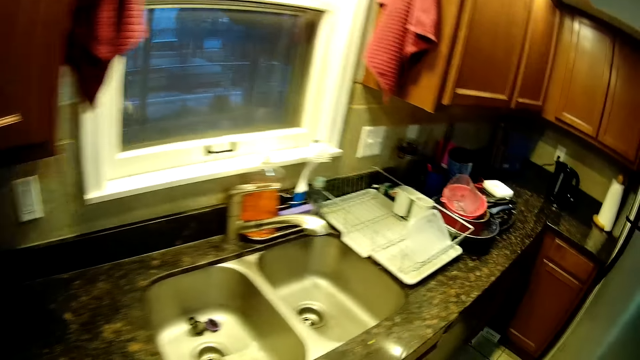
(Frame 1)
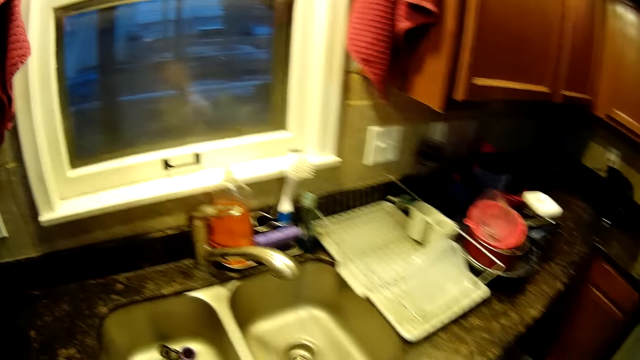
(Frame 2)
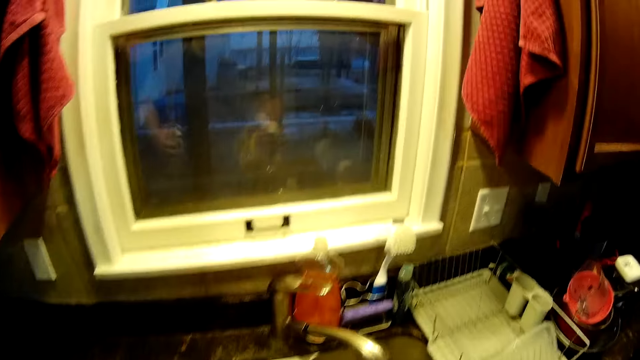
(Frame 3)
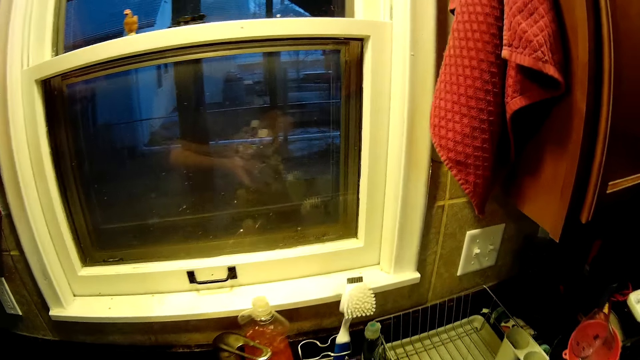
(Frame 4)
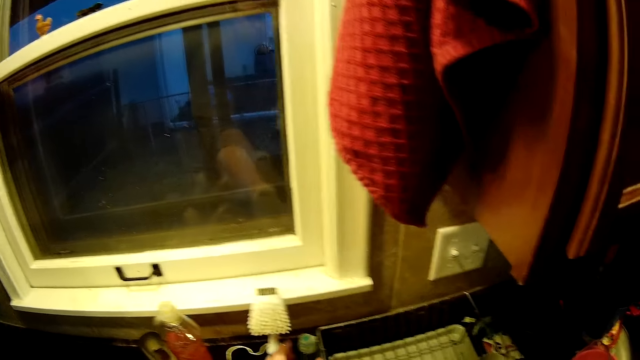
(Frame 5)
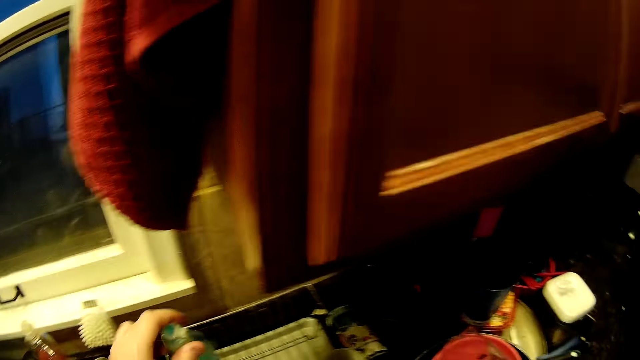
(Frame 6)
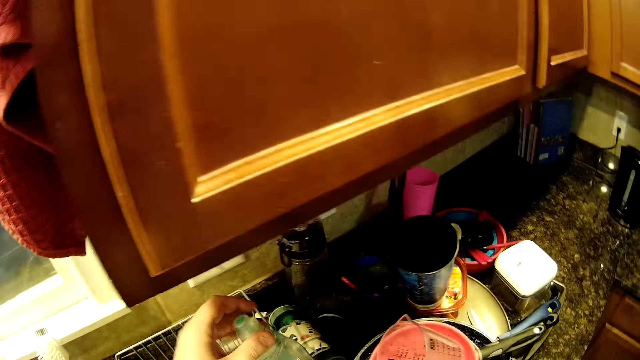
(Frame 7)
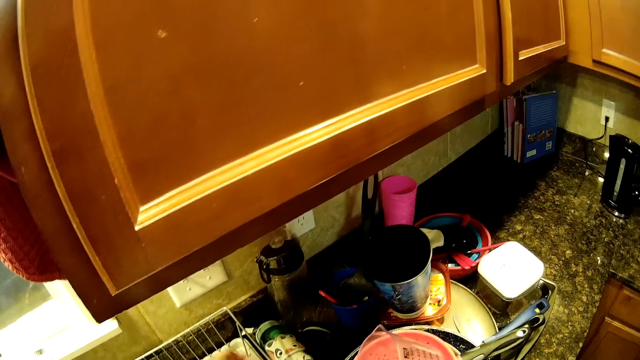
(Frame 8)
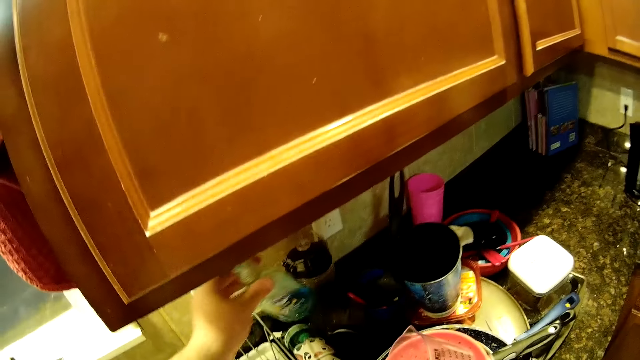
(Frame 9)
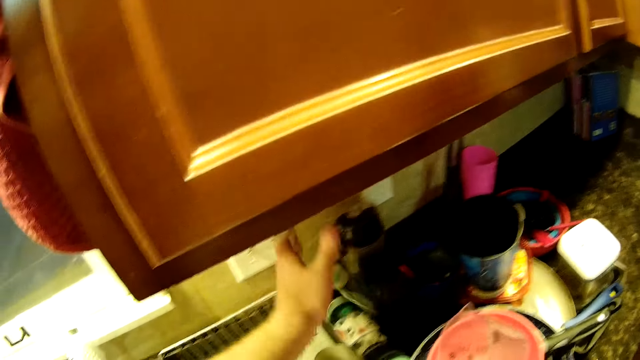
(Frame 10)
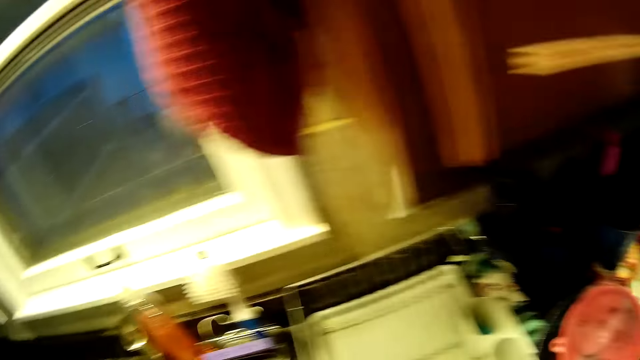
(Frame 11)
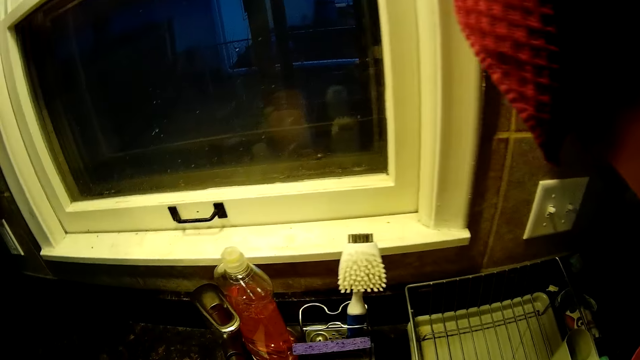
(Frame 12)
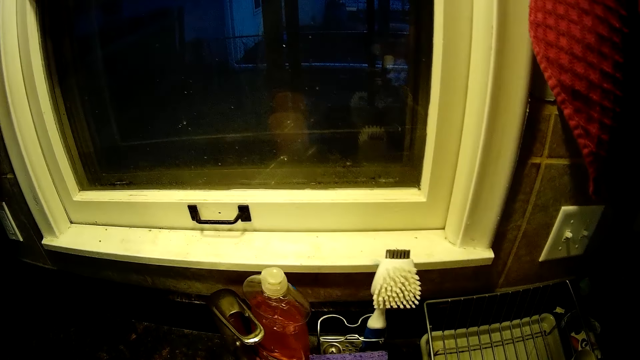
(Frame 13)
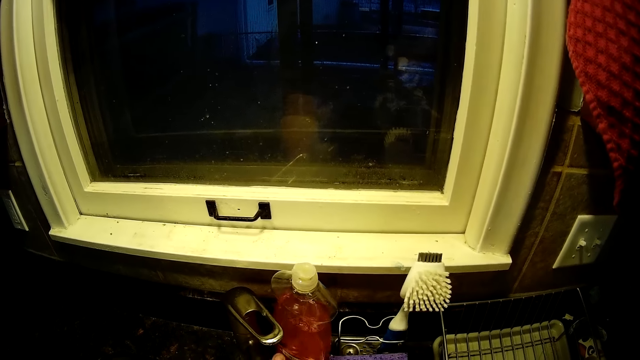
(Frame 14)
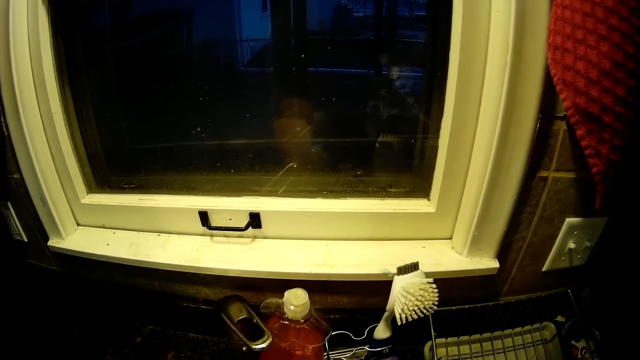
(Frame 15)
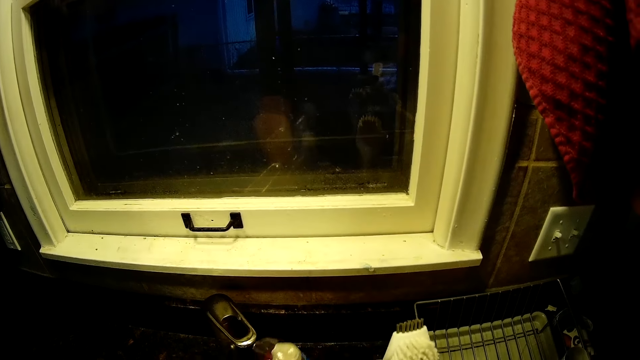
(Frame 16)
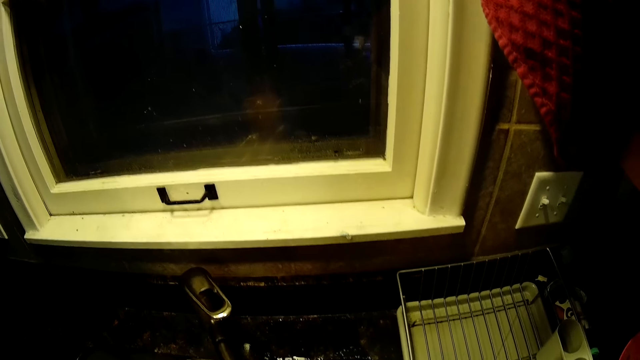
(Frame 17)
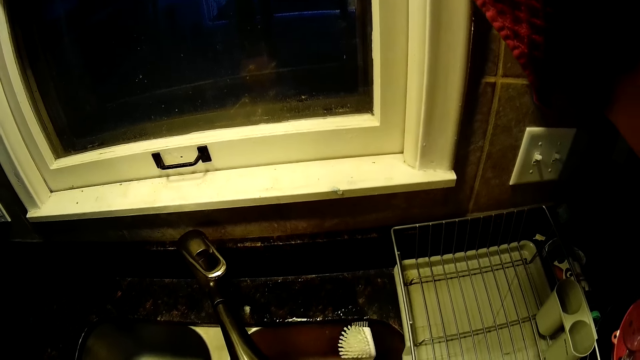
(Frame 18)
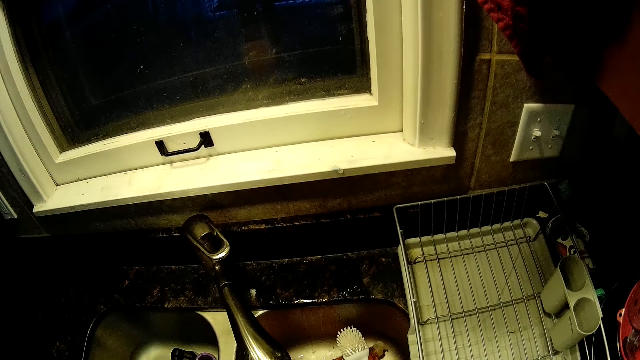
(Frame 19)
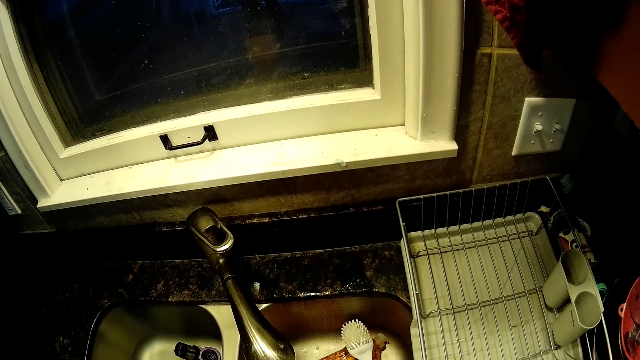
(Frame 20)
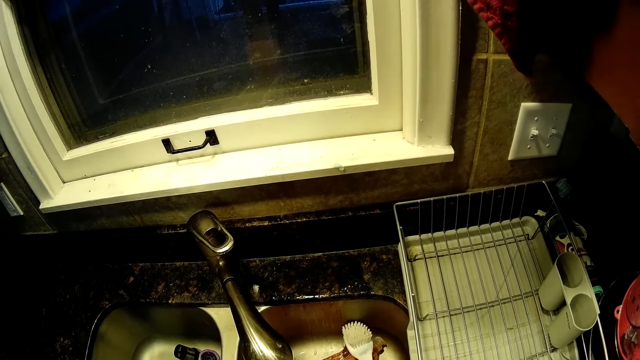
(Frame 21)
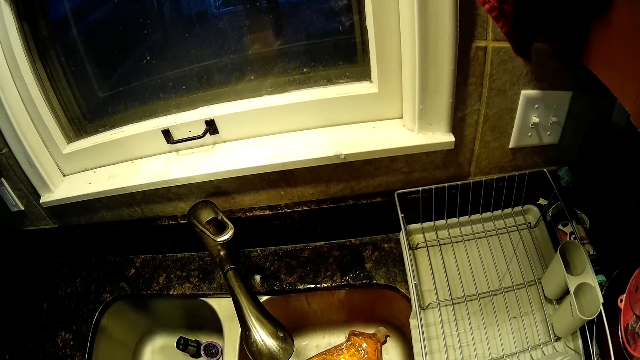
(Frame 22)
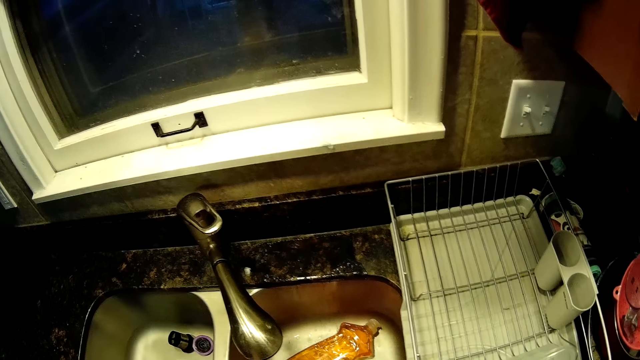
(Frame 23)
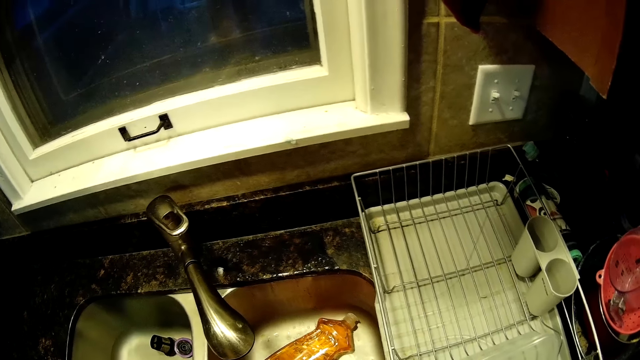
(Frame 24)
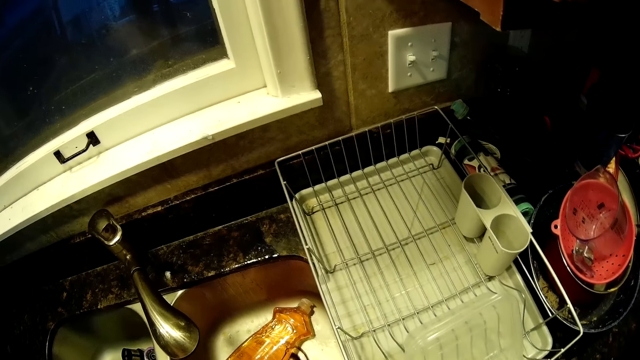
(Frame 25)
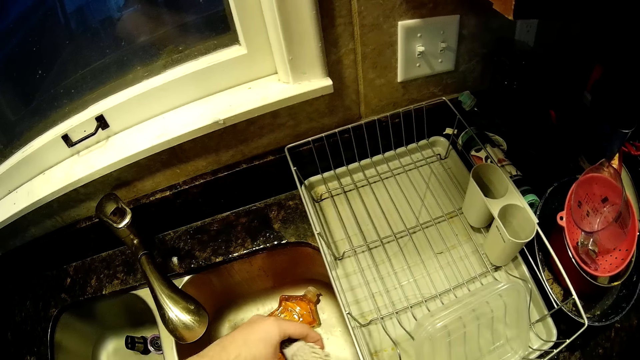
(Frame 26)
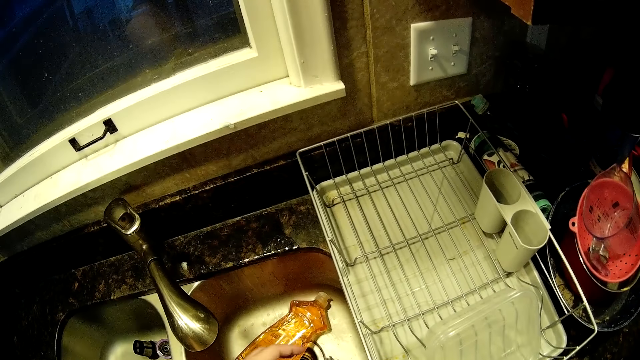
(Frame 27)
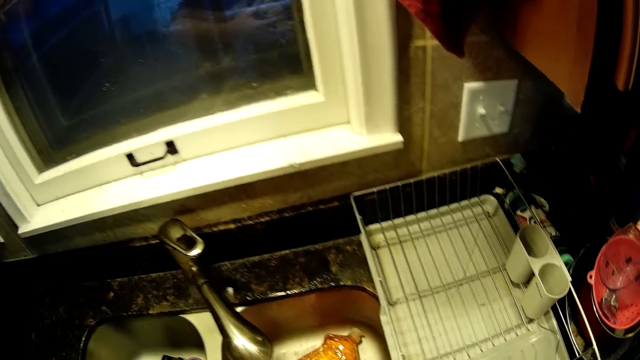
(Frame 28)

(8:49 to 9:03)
The camera wearer moves the handwasher. They place something down. They pick up the brush drainer. They move the soap holder. They put the holder in the sink.

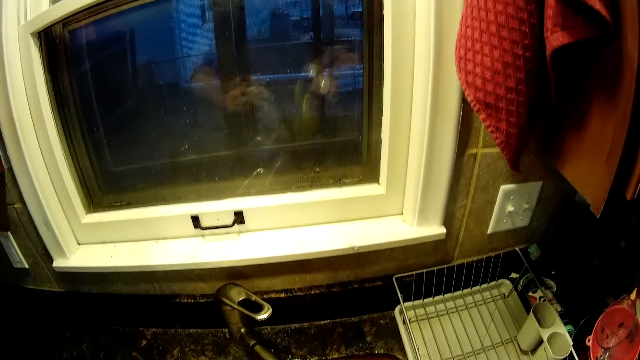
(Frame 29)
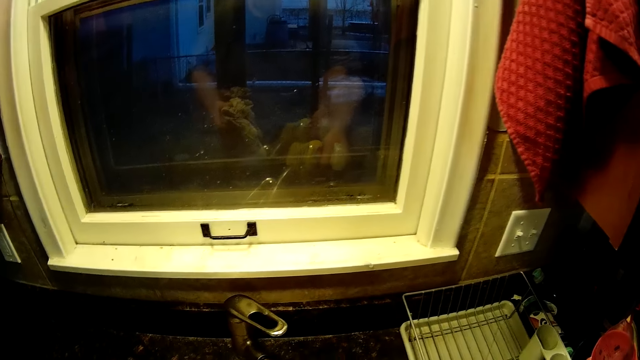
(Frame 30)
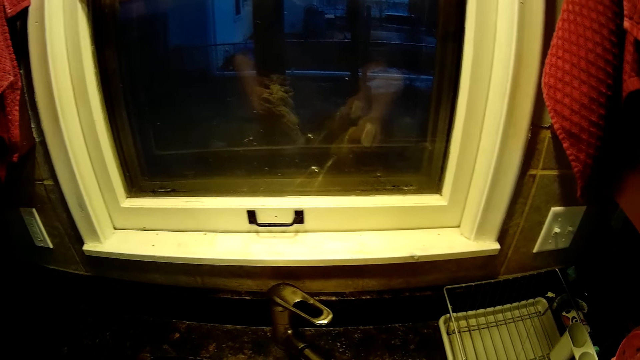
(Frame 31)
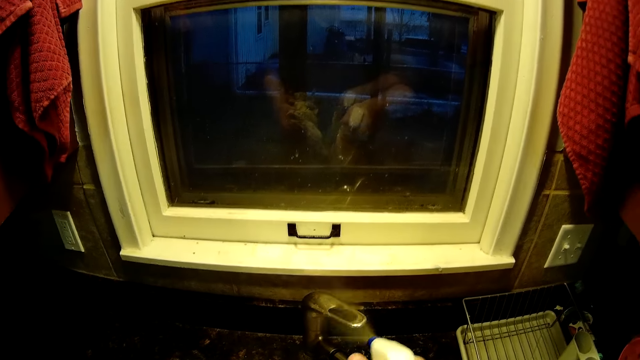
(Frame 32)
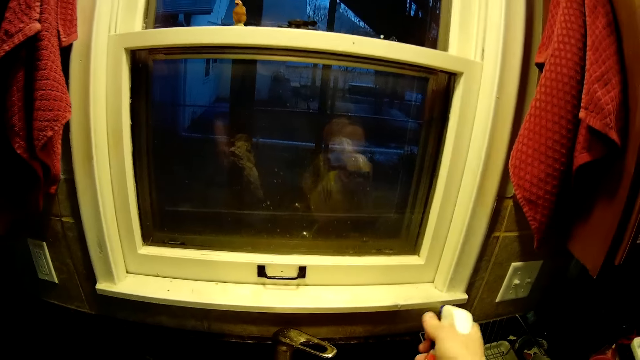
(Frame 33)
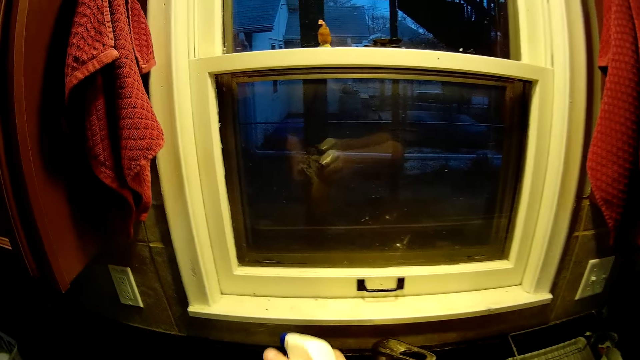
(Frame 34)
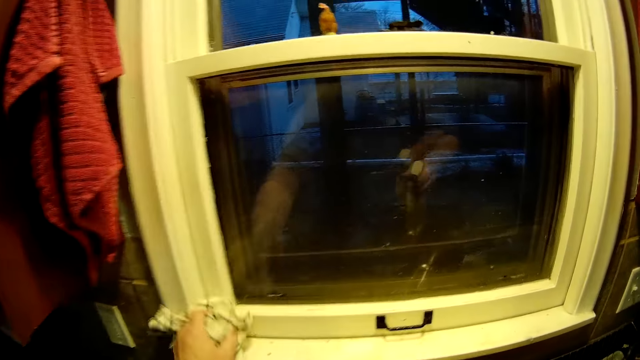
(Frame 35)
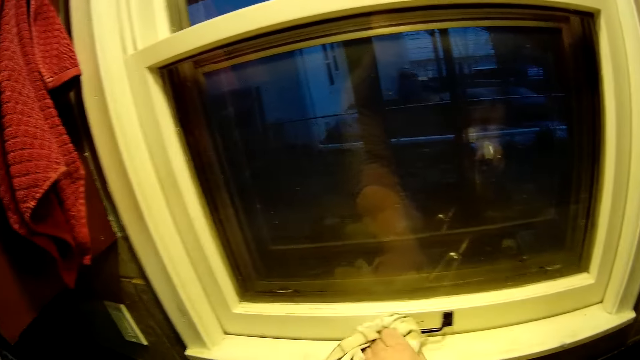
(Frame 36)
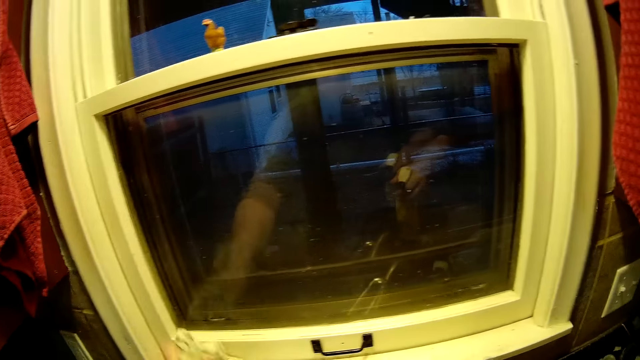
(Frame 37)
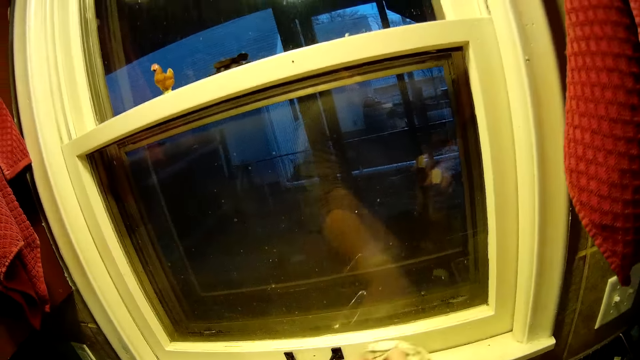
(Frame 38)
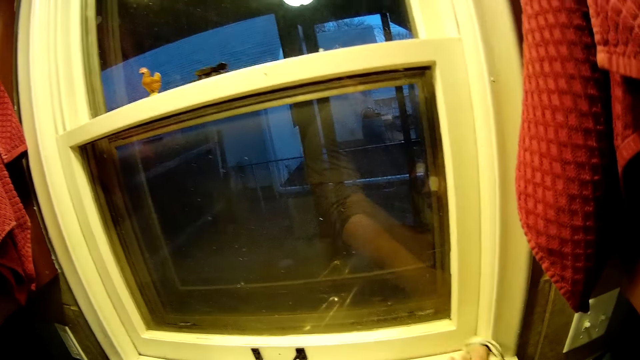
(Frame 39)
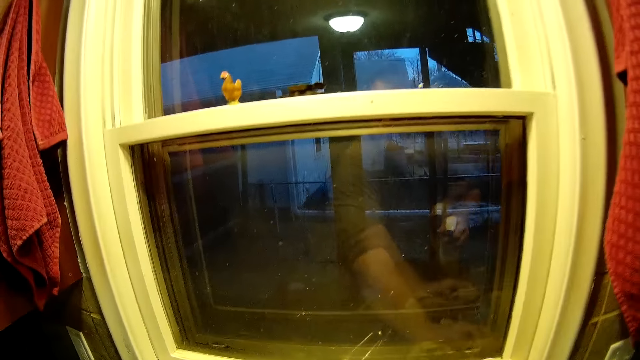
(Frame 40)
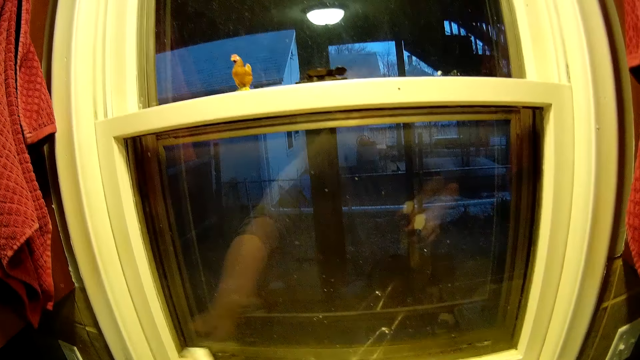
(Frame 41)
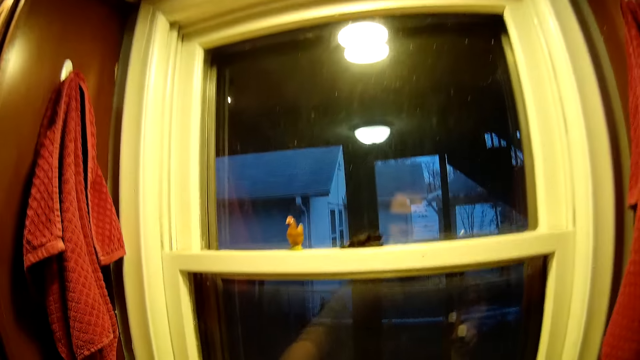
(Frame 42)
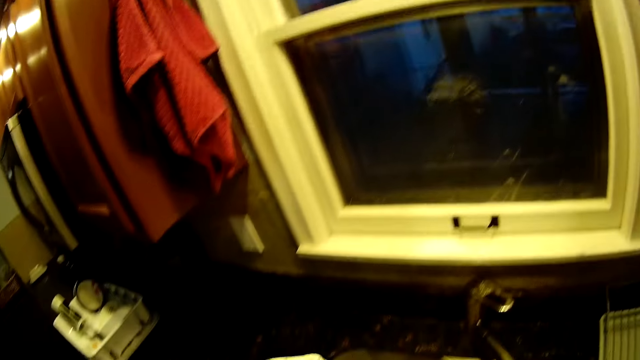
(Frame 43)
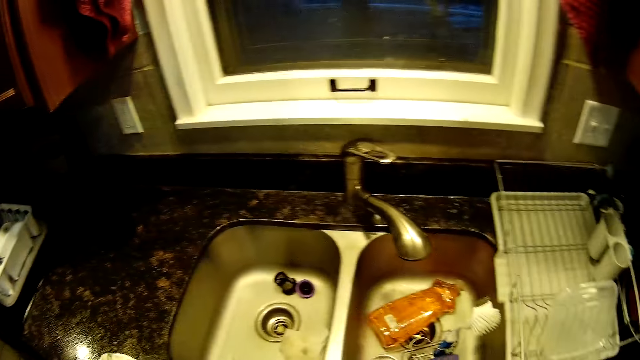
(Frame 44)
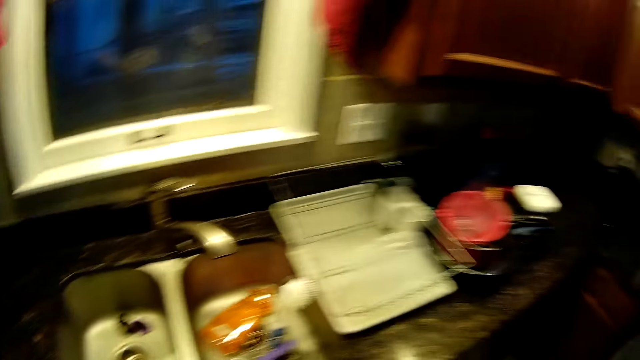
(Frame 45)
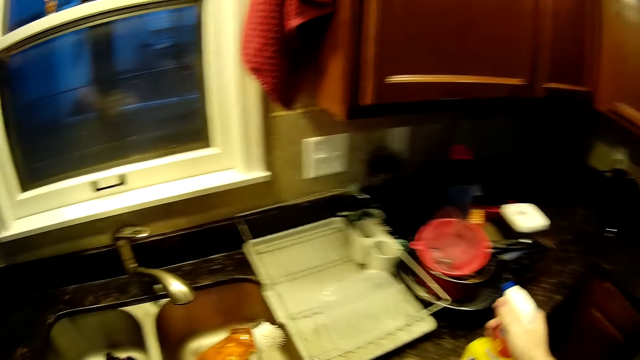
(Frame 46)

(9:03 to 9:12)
The camera wearer cleans the counter. They spray the sink counter. They spray the window sill. They clean the window pane. They wipe the window sill.
